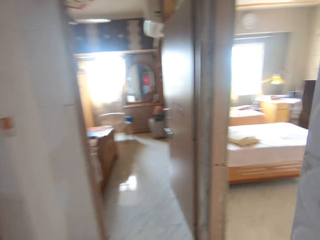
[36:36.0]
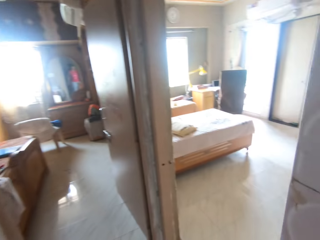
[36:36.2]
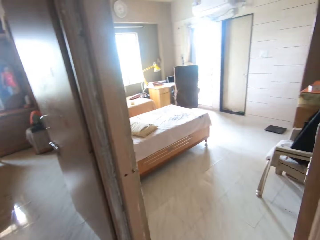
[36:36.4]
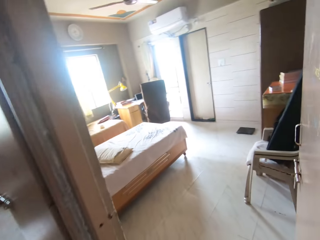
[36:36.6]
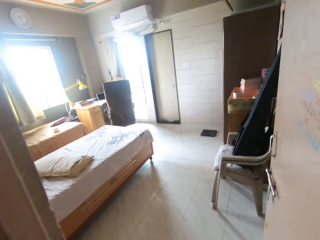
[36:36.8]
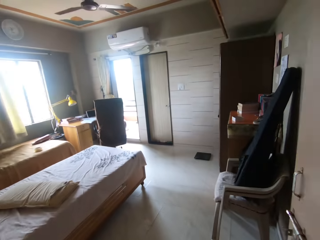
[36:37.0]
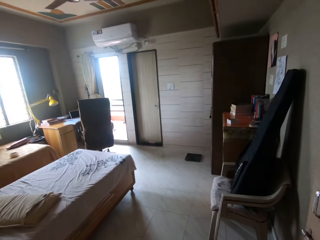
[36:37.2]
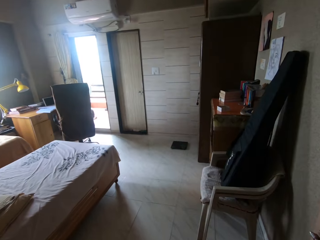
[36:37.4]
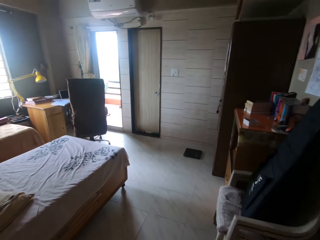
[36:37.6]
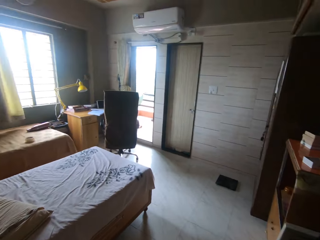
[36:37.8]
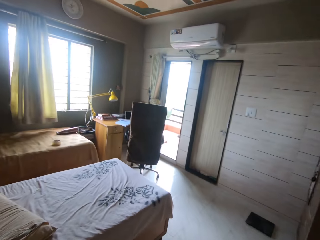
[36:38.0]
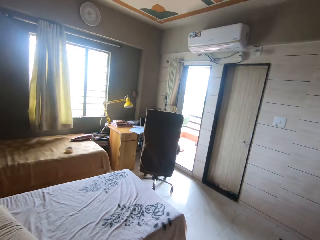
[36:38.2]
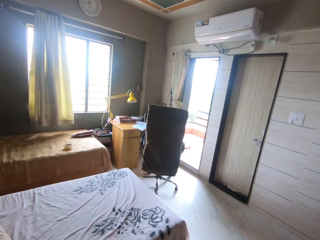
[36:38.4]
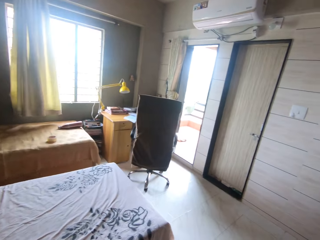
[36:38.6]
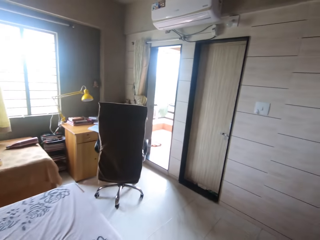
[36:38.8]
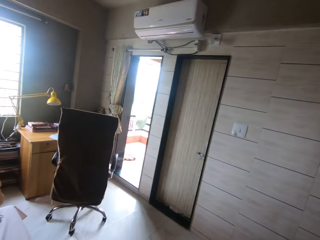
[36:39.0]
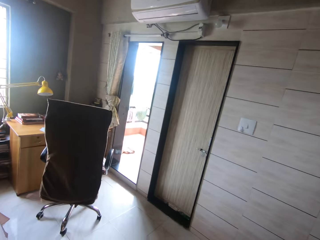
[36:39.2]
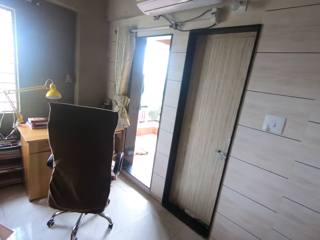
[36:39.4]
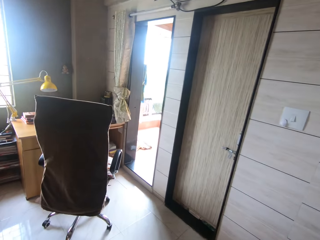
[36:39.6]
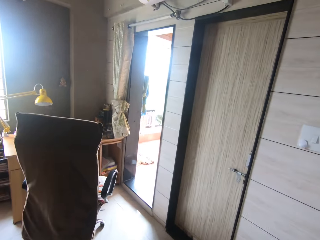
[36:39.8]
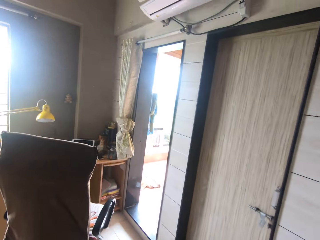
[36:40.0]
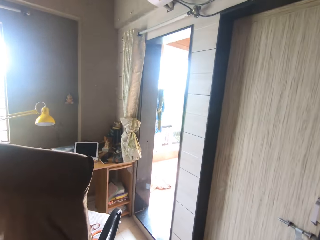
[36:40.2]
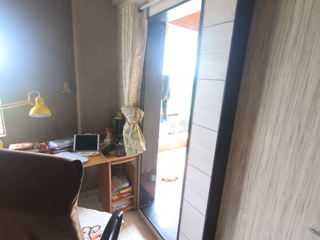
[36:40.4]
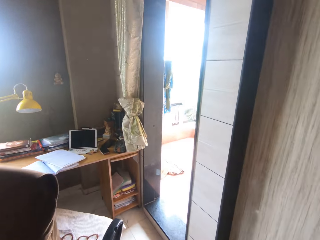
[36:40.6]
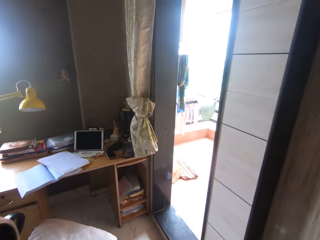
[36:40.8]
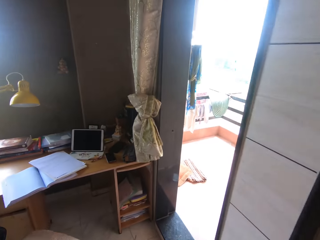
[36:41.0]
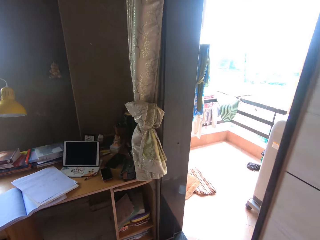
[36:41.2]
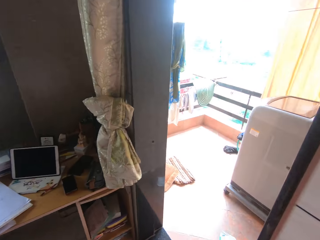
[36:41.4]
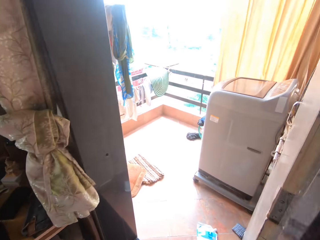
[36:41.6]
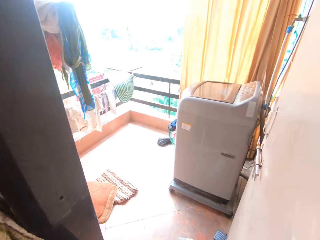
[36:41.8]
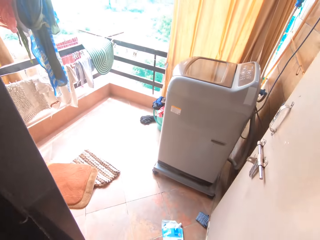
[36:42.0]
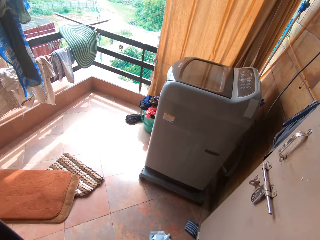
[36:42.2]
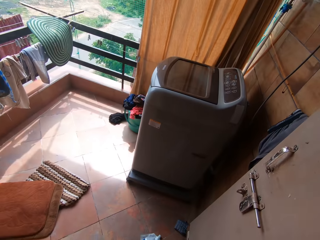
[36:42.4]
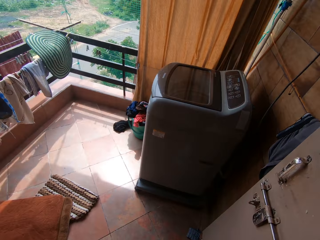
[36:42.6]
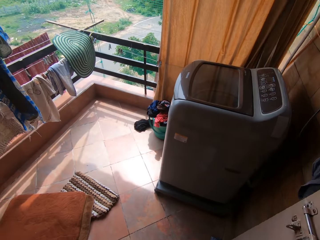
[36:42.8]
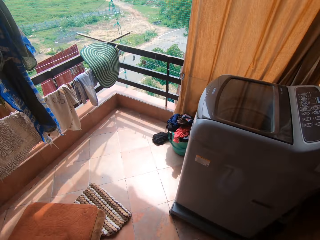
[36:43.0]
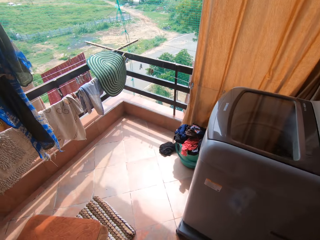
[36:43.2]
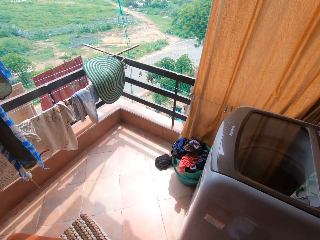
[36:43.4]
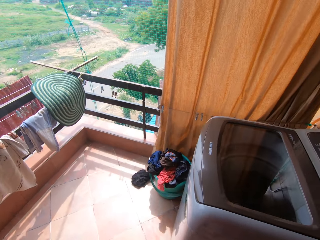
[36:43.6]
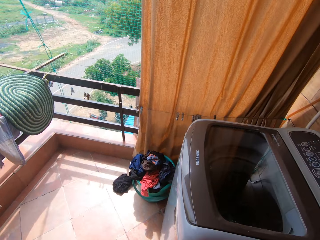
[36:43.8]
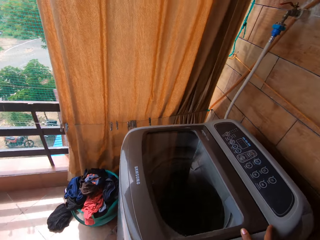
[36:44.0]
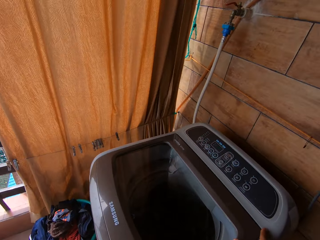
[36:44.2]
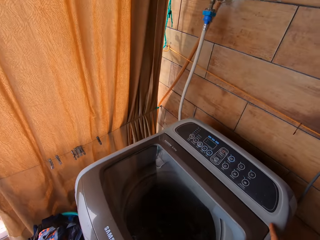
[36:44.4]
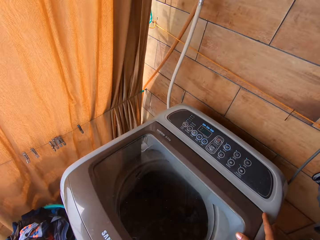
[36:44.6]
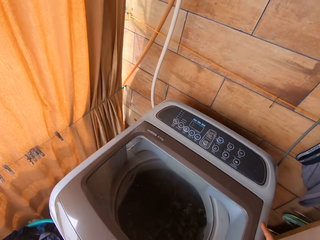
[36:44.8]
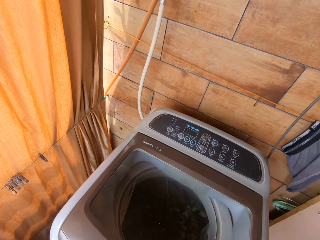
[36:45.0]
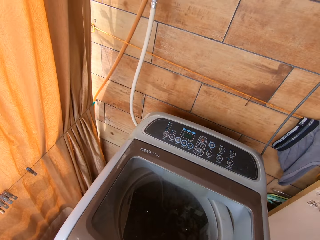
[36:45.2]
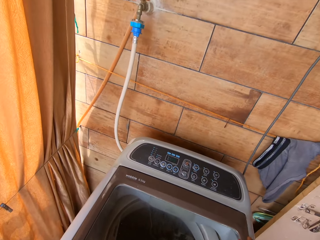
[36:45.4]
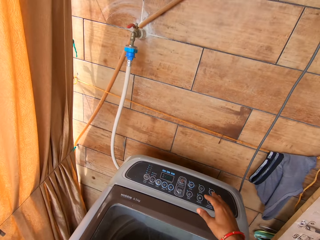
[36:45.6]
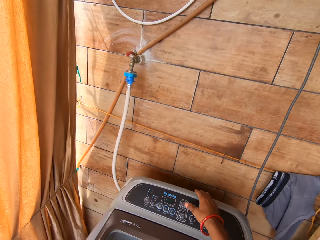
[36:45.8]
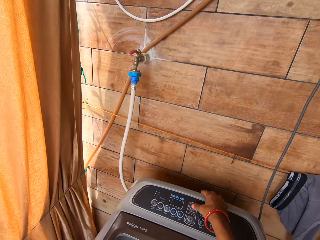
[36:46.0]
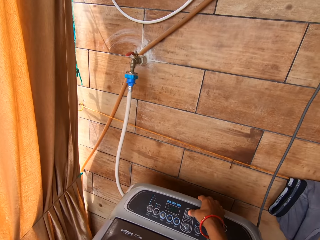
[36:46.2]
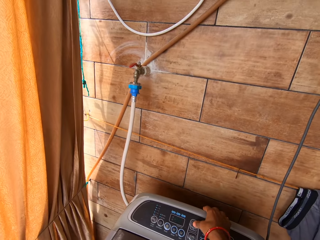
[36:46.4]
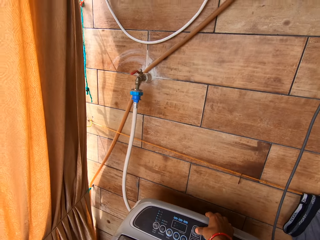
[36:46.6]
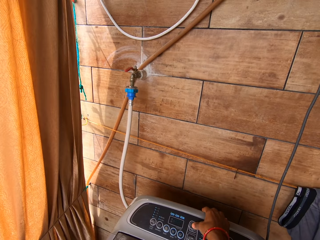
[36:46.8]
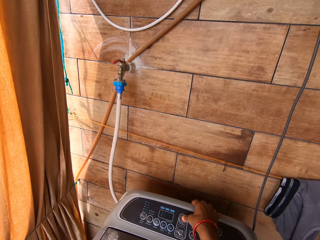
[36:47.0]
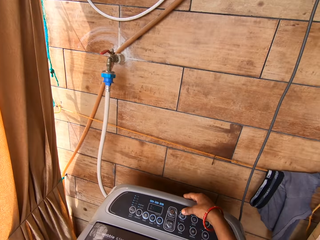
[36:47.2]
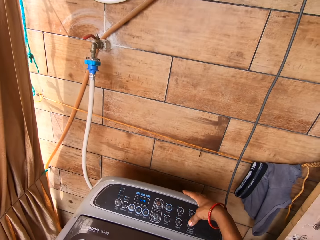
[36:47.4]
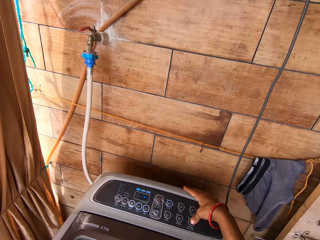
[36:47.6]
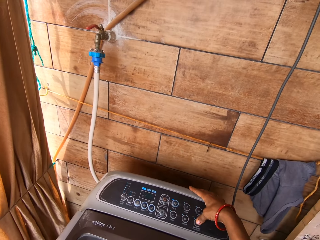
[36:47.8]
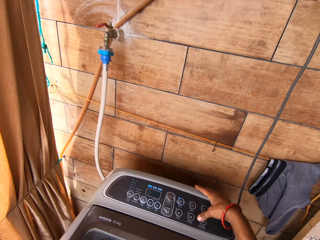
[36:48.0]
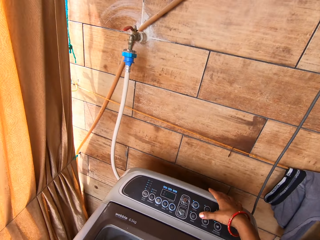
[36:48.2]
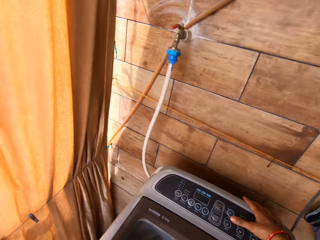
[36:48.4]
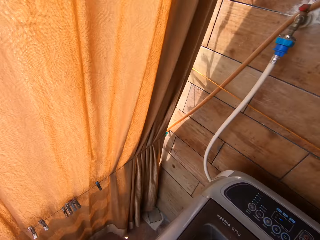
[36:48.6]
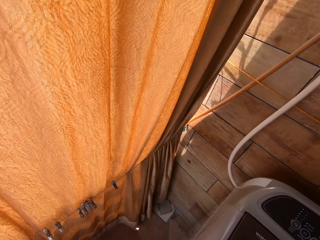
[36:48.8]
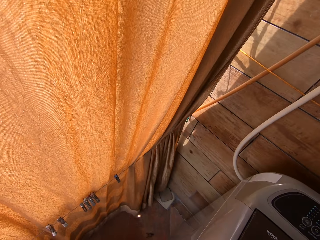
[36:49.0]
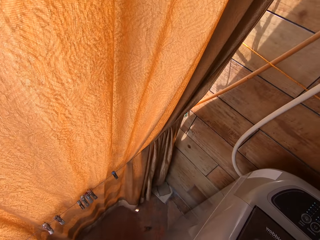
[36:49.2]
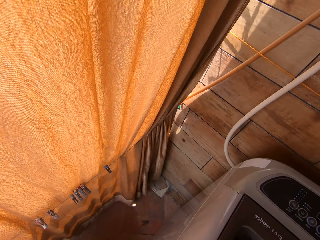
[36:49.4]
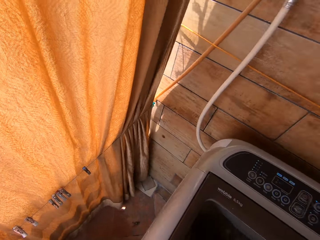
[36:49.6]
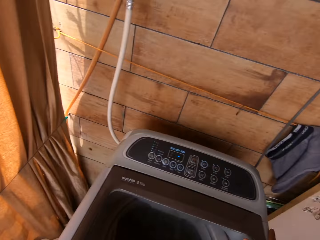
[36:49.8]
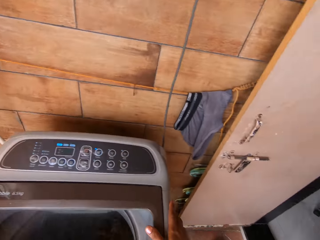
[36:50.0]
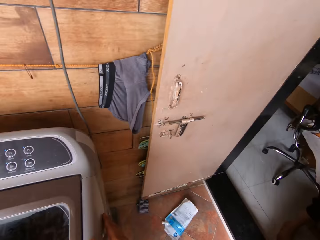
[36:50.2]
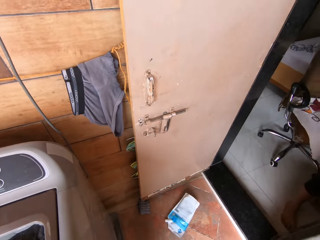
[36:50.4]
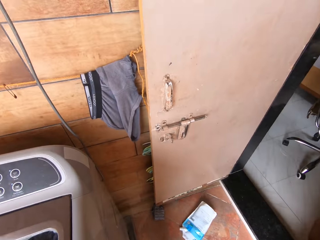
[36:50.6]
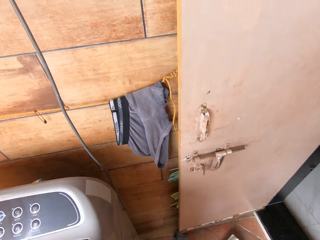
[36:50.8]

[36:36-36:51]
The camera wearer walks out of a kitchen into a bedroom. She touches a washing machine with her right hand. She operates the washing machine with her right hand.

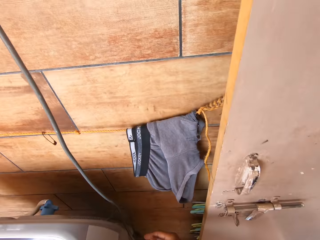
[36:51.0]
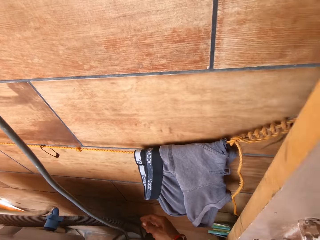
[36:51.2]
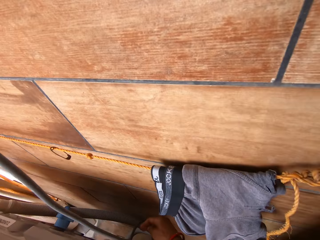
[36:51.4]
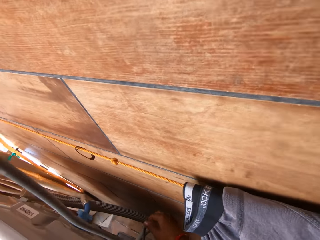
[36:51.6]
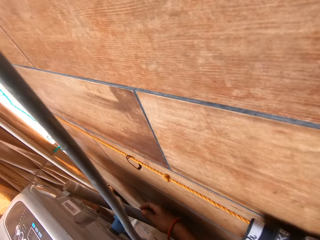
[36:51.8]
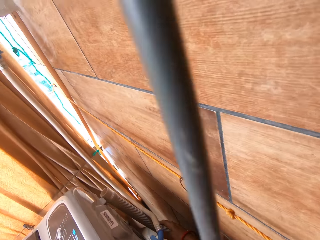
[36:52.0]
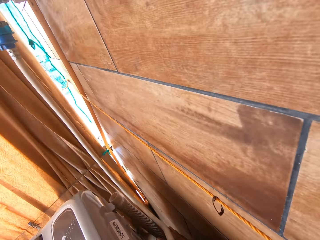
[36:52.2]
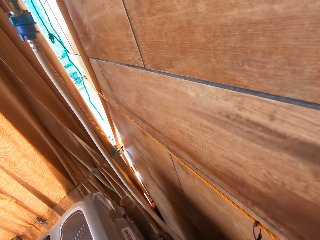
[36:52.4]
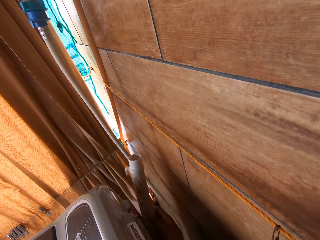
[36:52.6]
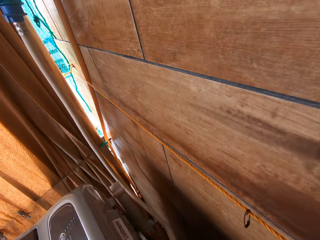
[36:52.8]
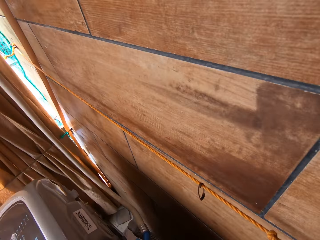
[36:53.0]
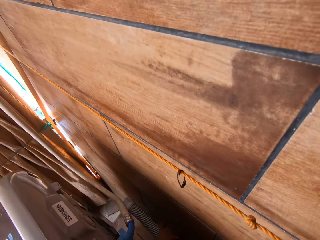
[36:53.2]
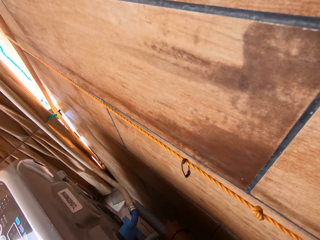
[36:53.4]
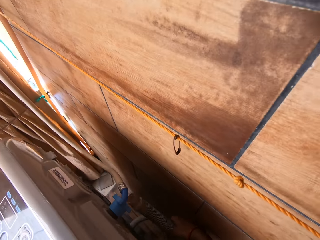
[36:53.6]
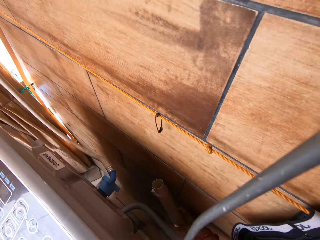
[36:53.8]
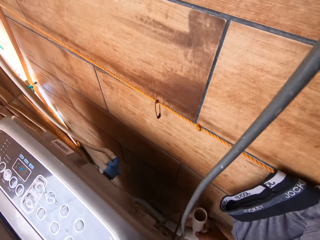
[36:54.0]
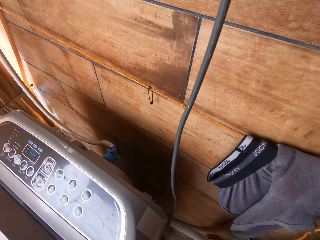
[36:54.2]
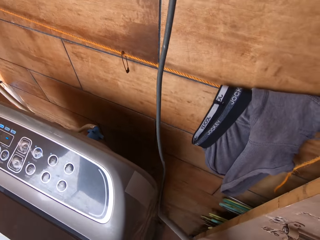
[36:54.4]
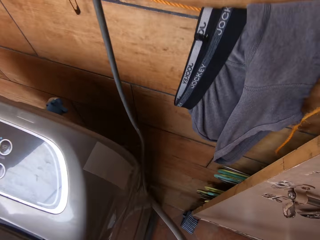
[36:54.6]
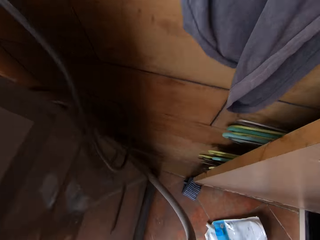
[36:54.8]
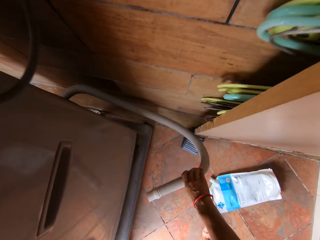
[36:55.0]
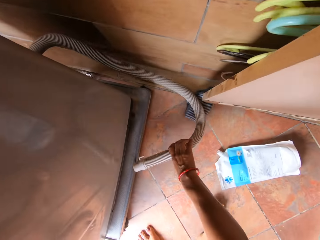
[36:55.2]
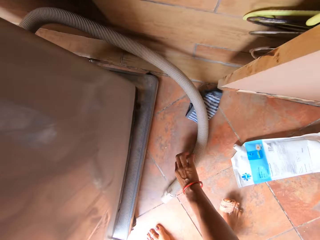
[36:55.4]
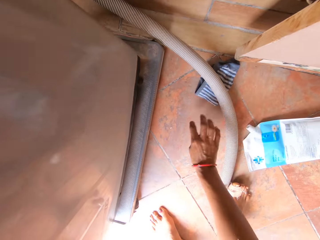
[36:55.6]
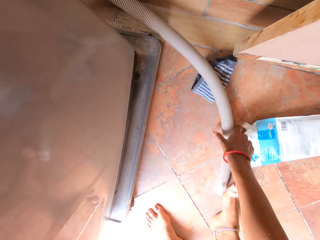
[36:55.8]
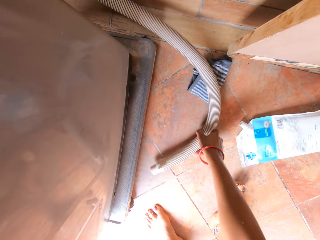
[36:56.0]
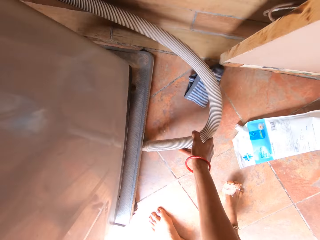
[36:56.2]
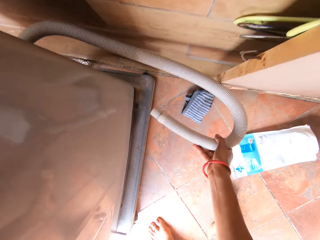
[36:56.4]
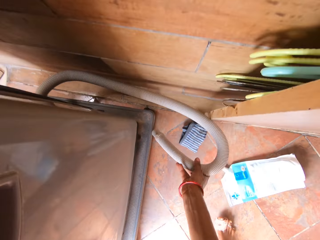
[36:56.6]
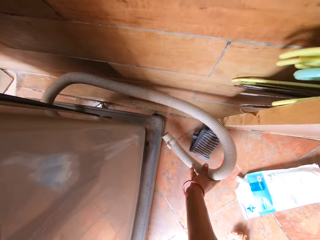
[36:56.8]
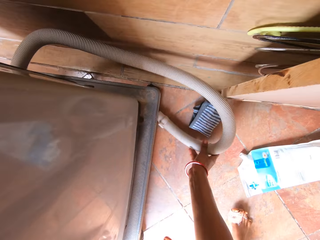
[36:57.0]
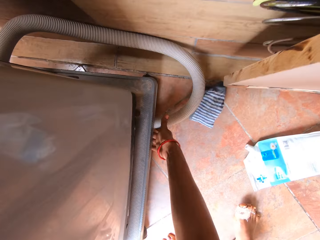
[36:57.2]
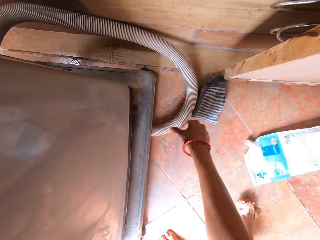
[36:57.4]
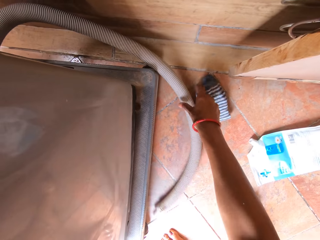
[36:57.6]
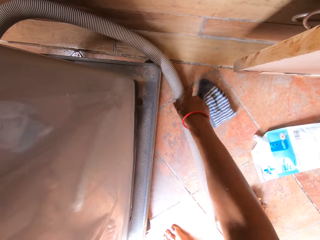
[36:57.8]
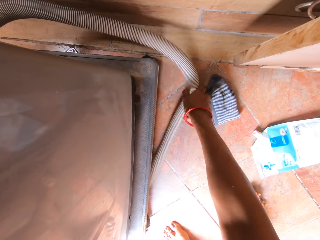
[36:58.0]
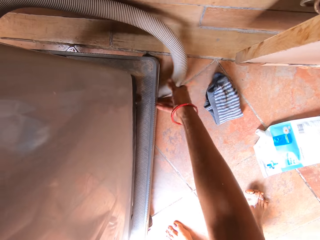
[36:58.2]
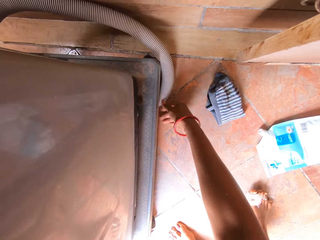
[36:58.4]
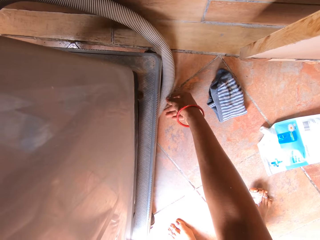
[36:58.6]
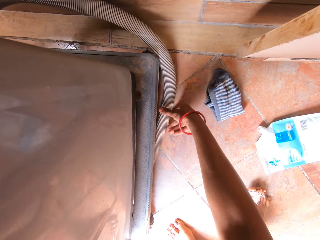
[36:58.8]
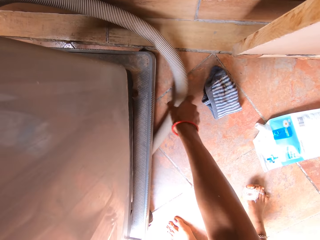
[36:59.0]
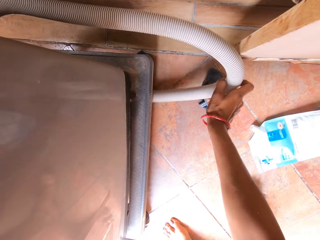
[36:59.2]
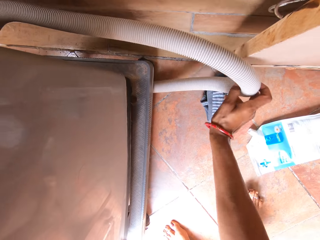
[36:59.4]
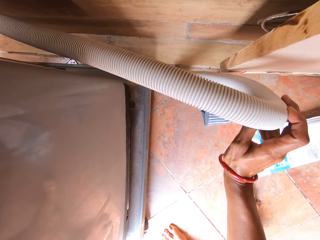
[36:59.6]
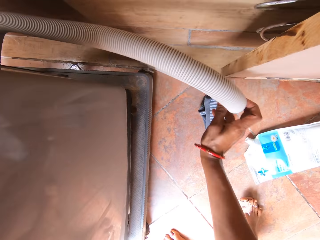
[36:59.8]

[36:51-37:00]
The camera wearer removes the washing machine hose with her right hand. She looks around. She drops the washing machine hose on the floor with her right hand. She picks up the washing machine hose from the ground with her right hand. She drops the washing machine hose on the floor with her right hand. She holds a pipe.
